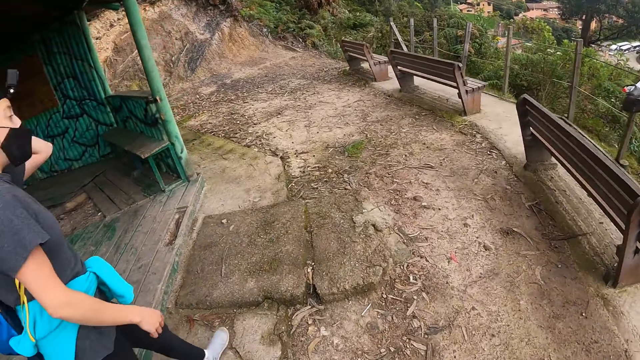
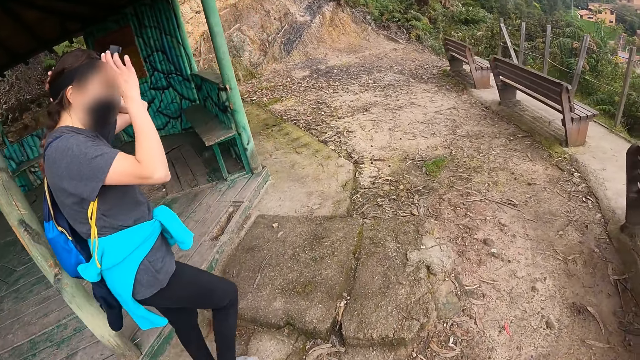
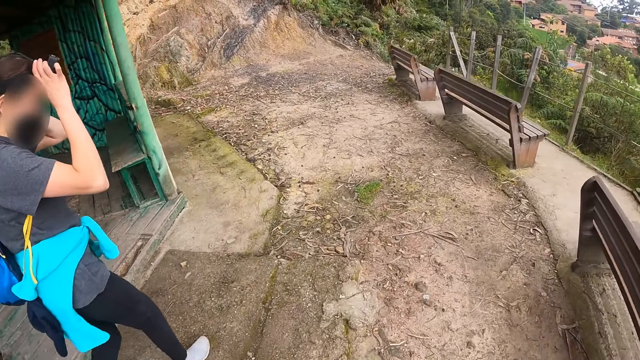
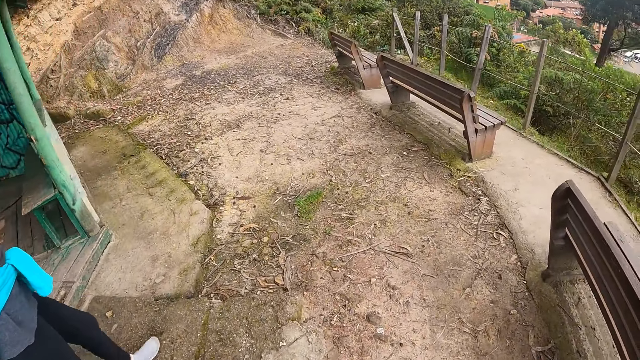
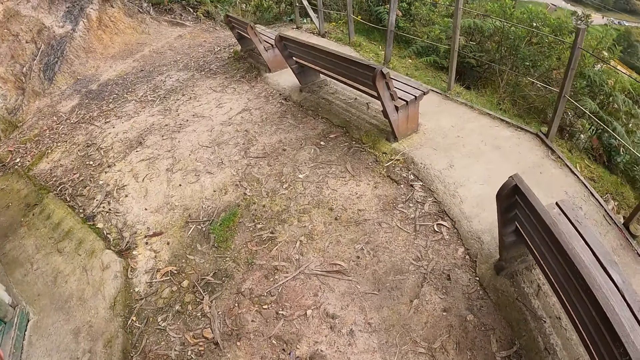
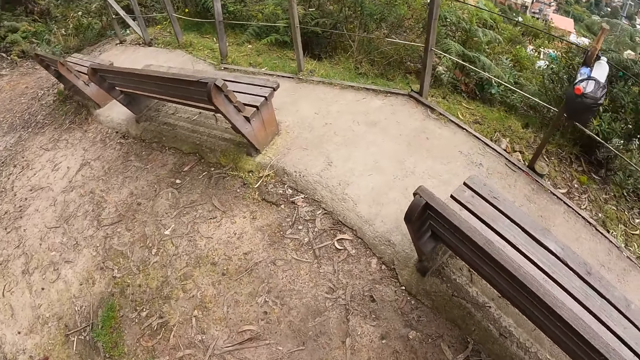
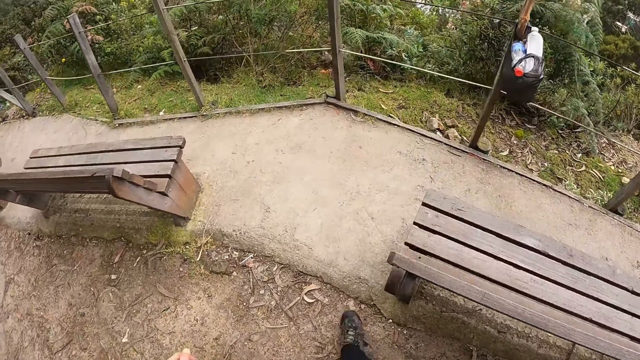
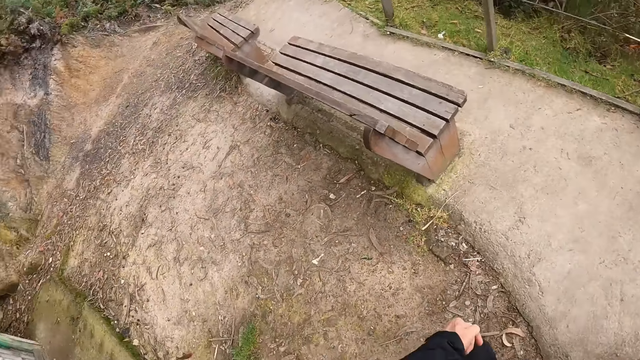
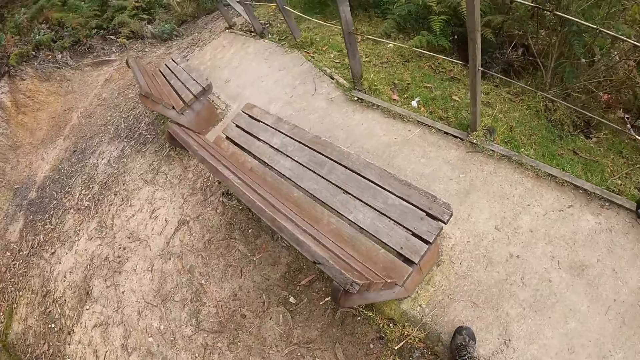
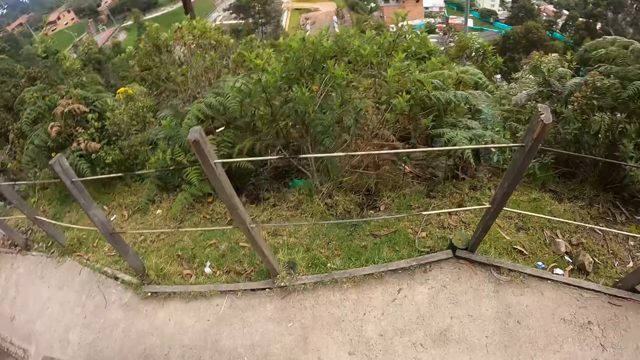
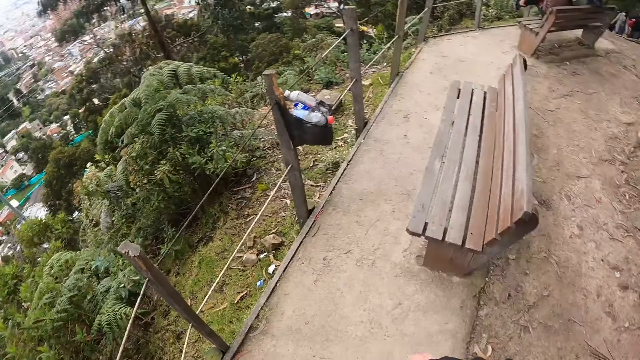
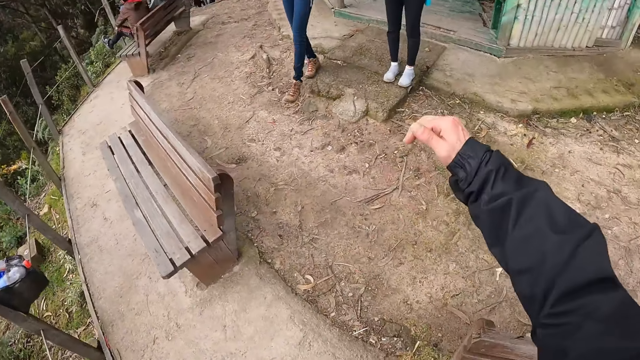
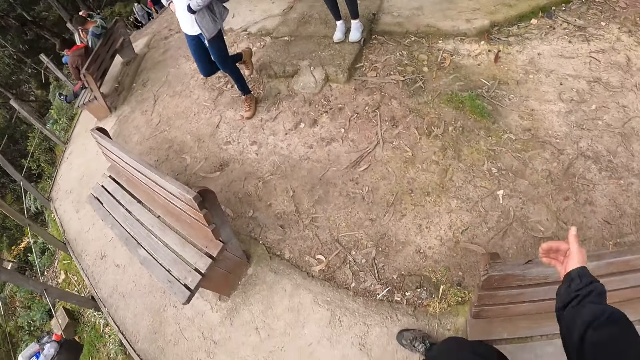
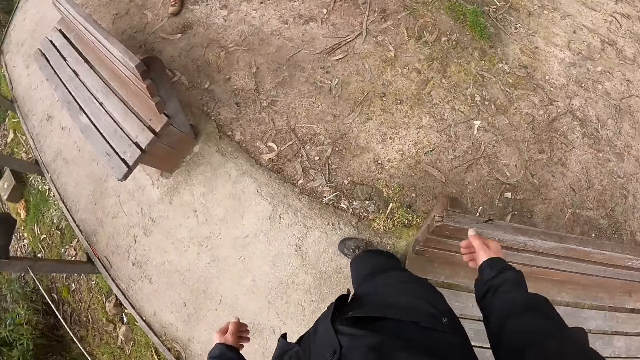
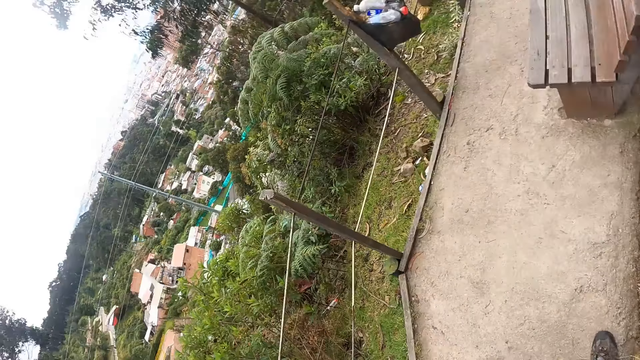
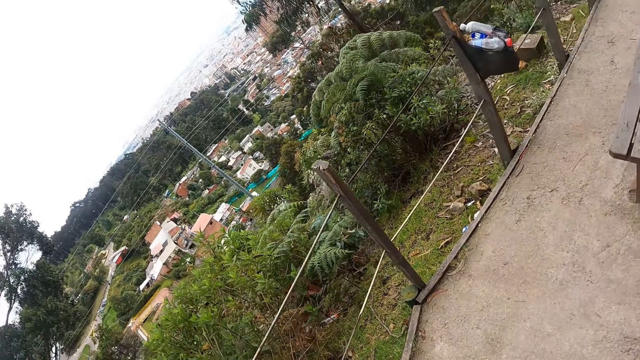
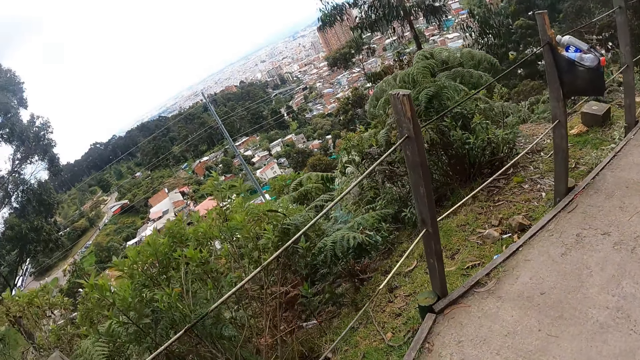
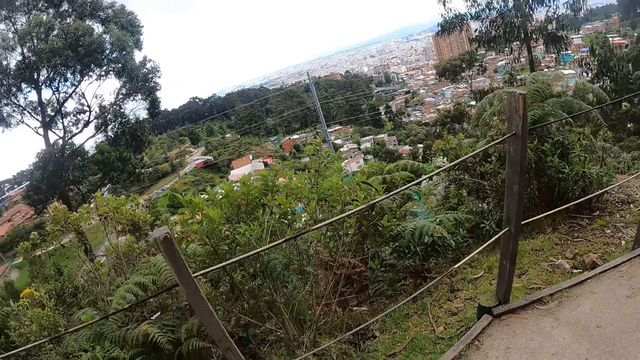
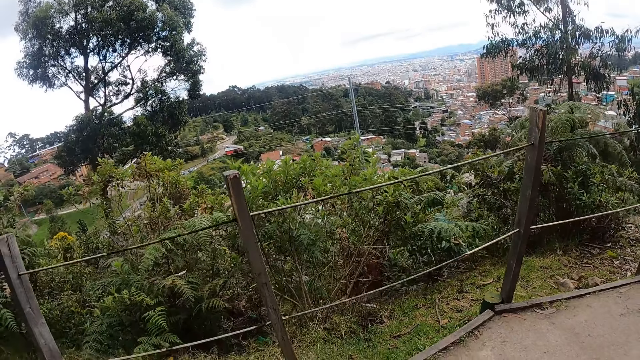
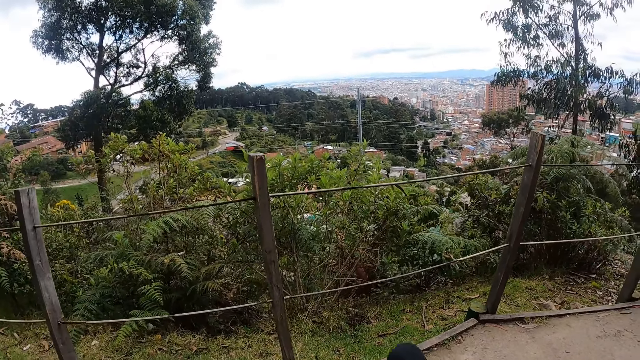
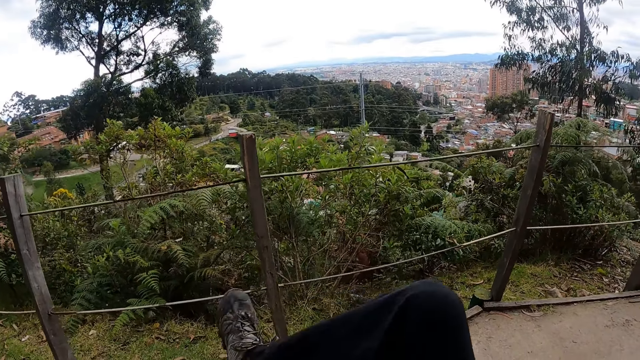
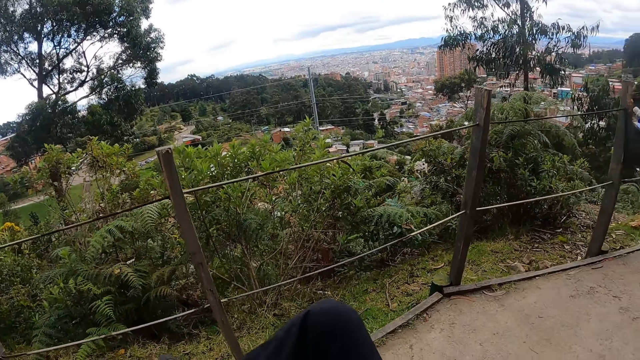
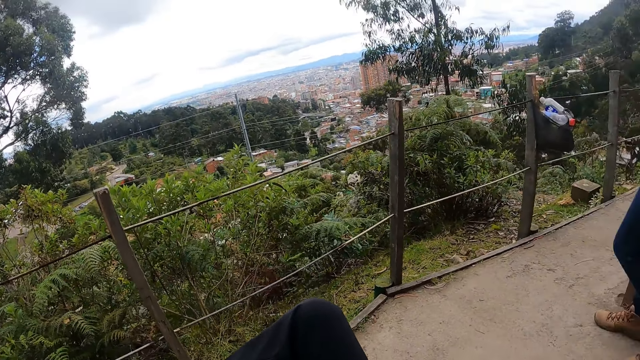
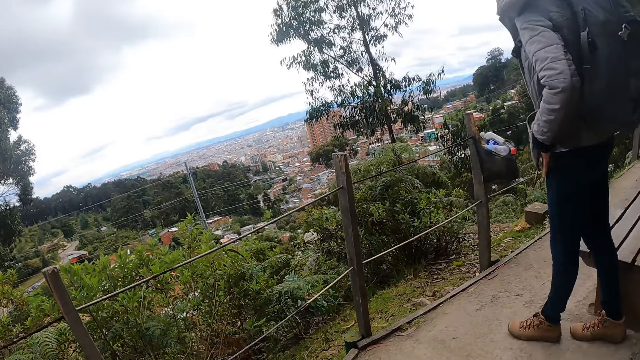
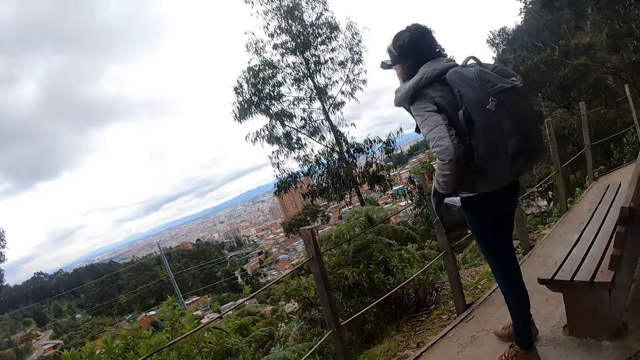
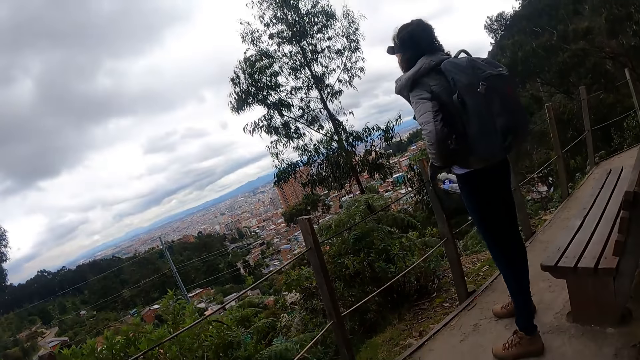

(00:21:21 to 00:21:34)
The camera wearer walks to a chair at the top of the hill. He lifts his right hand. He converses with a woman. He sits on the chair. He looks around. He puts his right leg on top of his left leg.

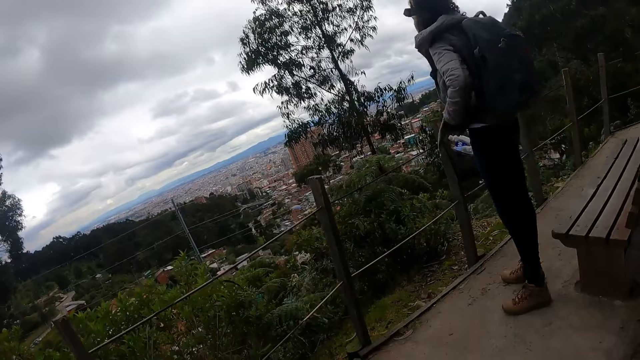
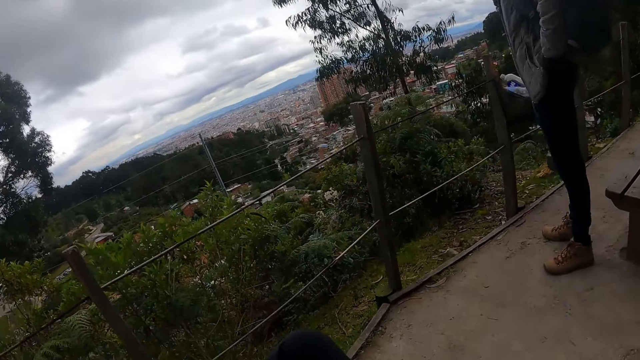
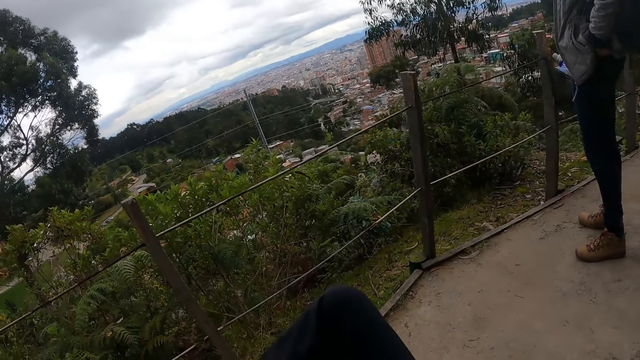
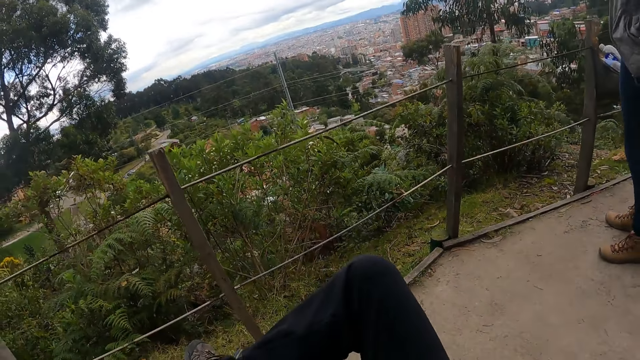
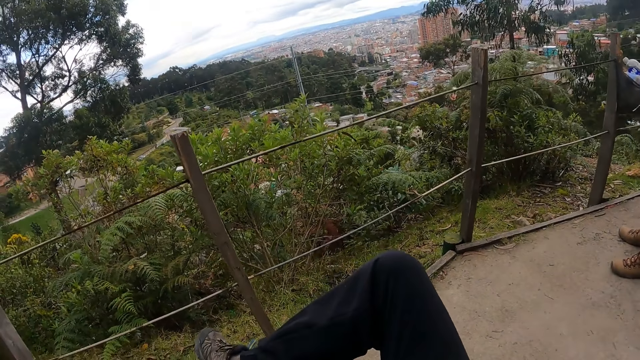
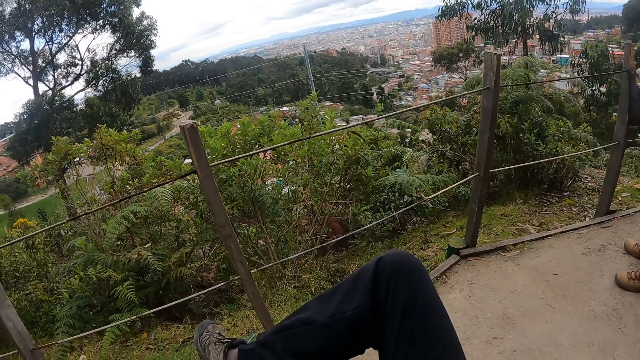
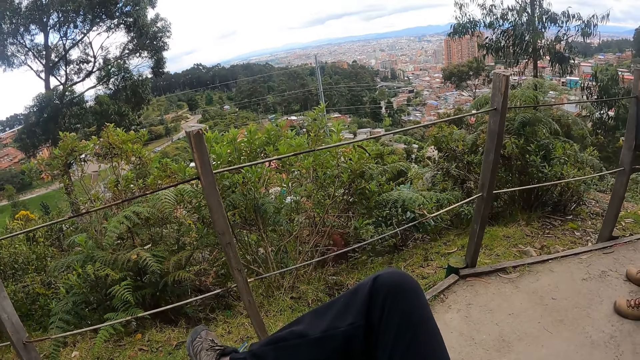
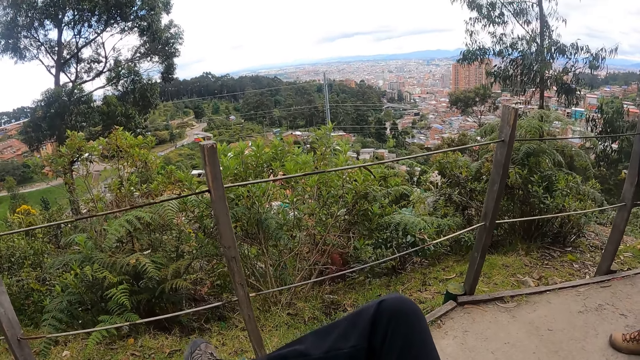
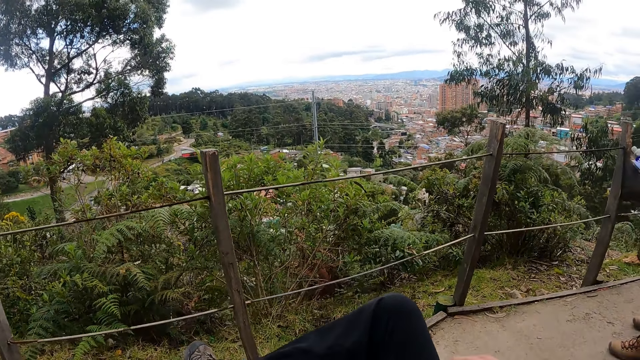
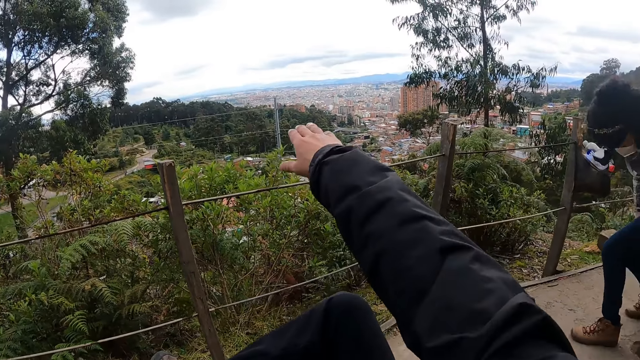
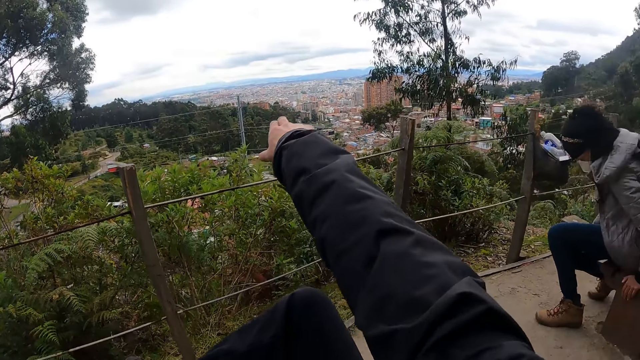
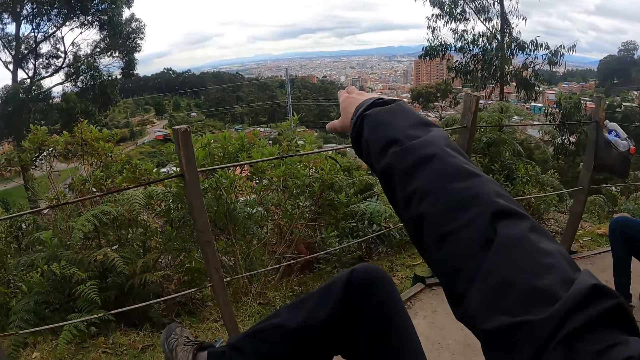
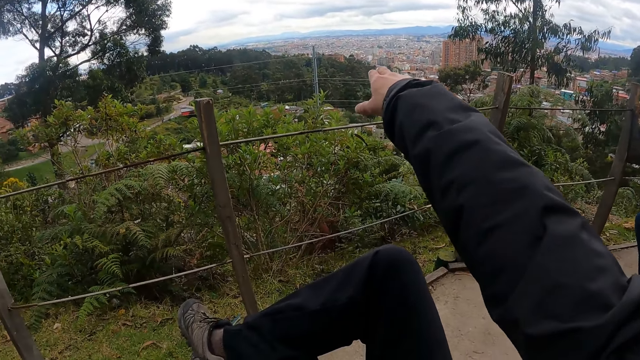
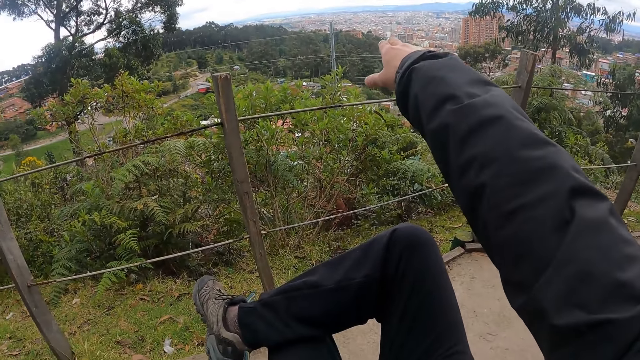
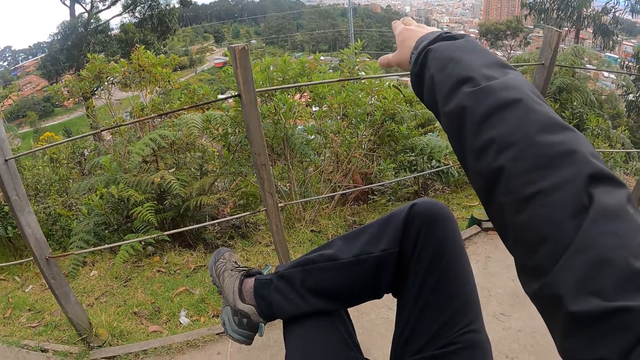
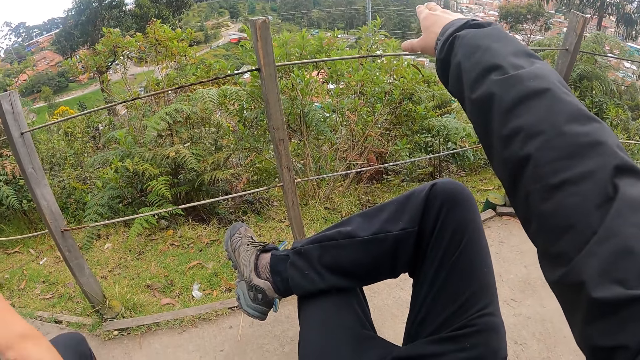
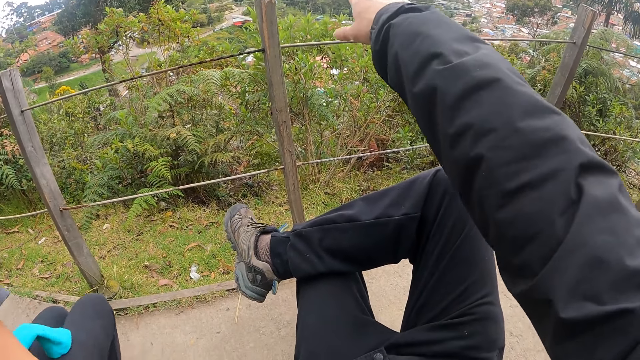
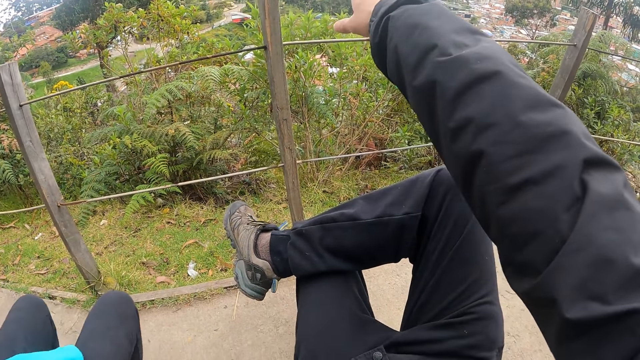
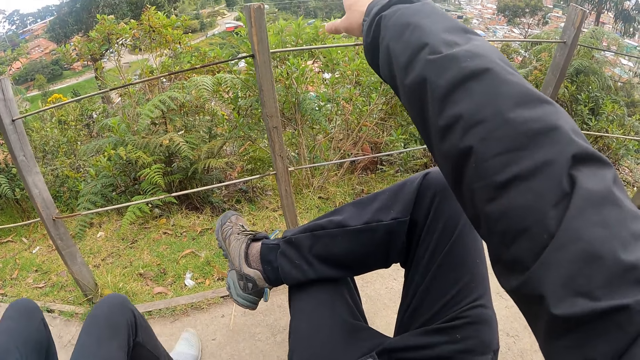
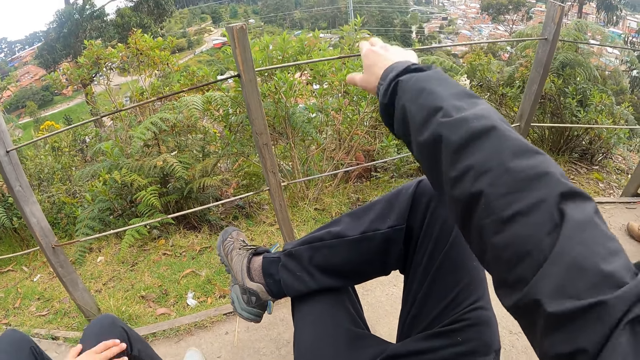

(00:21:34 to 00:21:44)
The camera wearer looks around. He points his right hand towards the view at the top of the hill. A woman sits on a chair at the top of the hill. Another woman sits beside the camera wearer.
